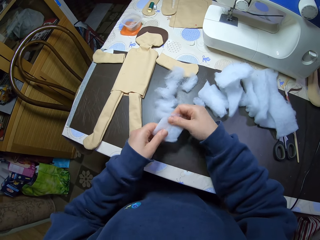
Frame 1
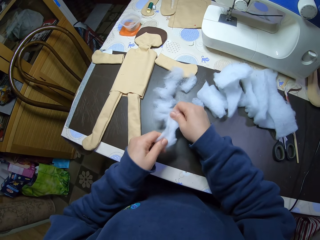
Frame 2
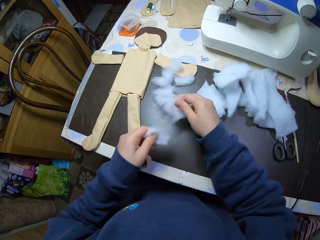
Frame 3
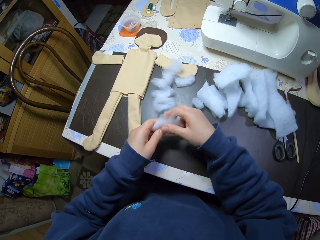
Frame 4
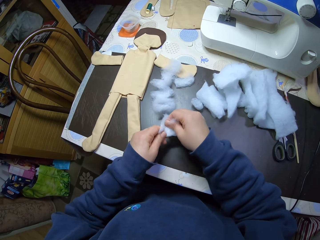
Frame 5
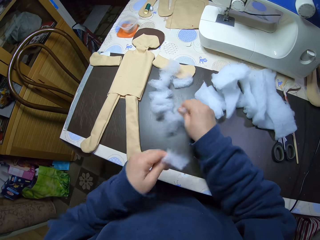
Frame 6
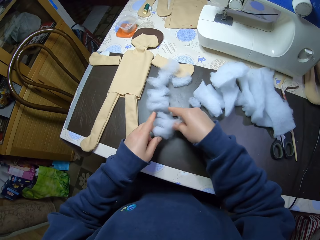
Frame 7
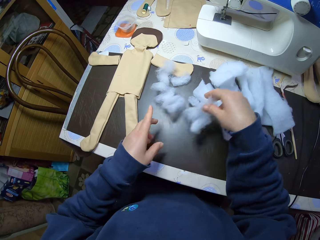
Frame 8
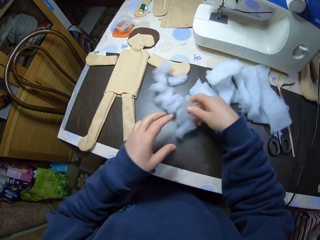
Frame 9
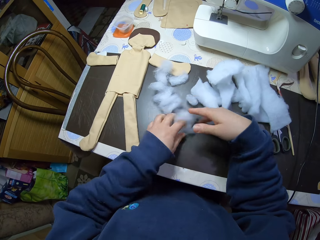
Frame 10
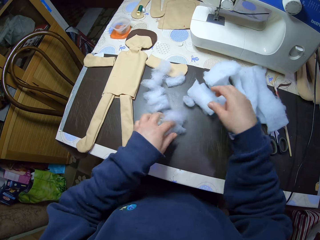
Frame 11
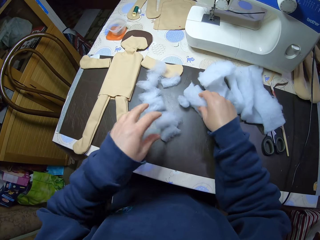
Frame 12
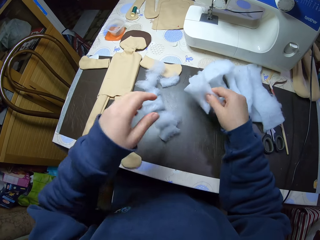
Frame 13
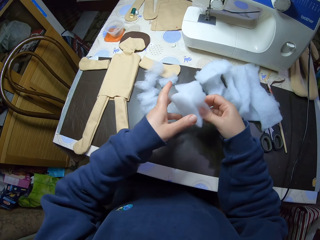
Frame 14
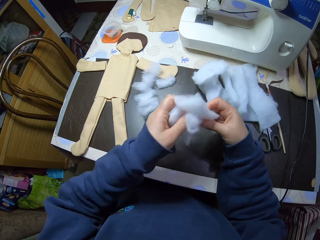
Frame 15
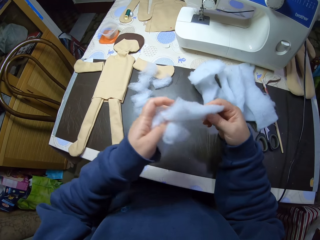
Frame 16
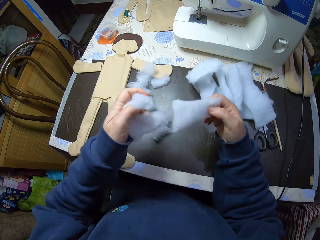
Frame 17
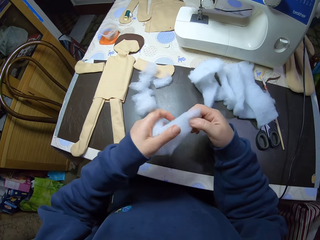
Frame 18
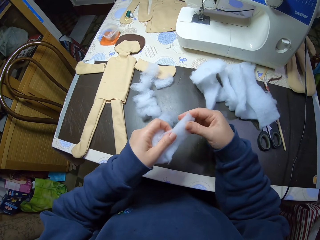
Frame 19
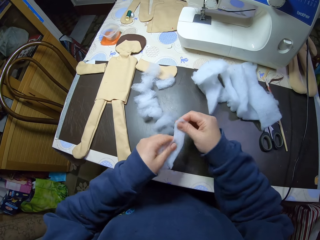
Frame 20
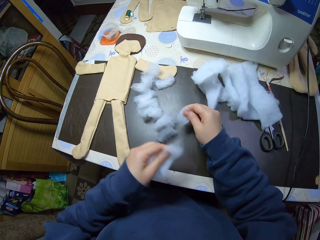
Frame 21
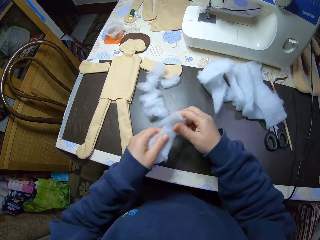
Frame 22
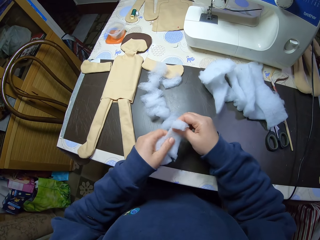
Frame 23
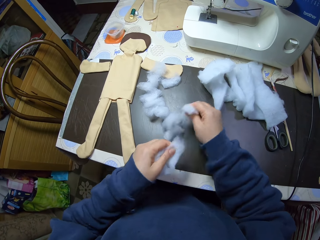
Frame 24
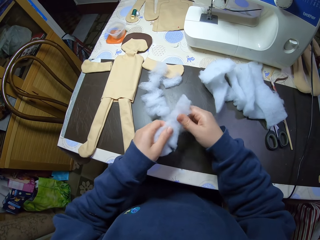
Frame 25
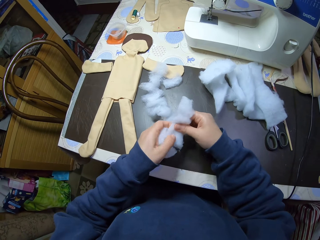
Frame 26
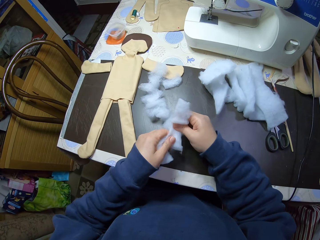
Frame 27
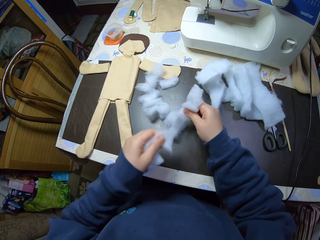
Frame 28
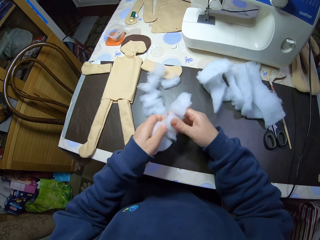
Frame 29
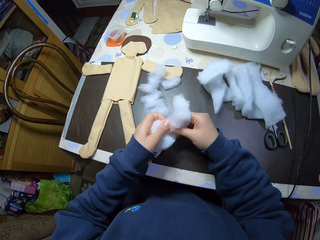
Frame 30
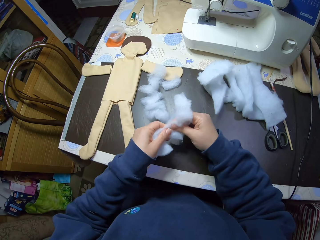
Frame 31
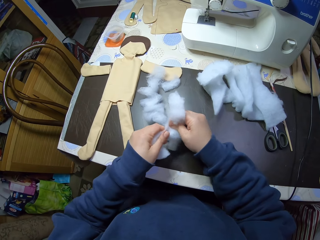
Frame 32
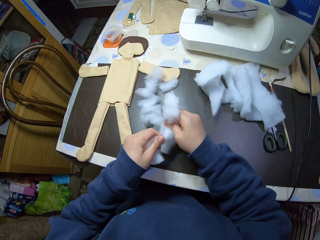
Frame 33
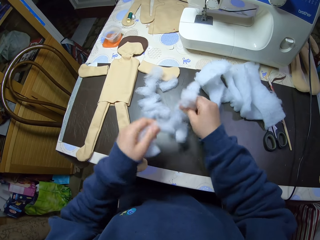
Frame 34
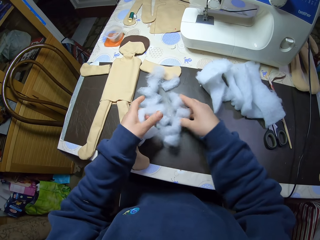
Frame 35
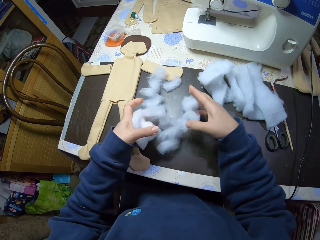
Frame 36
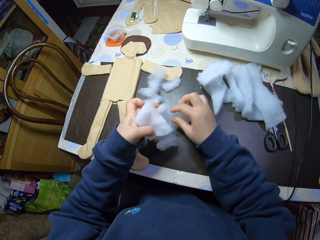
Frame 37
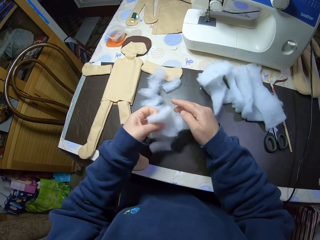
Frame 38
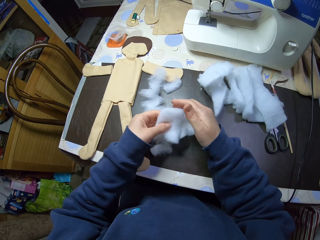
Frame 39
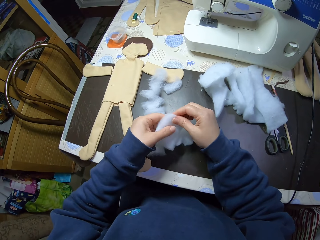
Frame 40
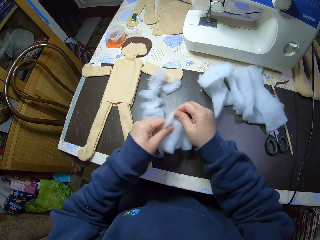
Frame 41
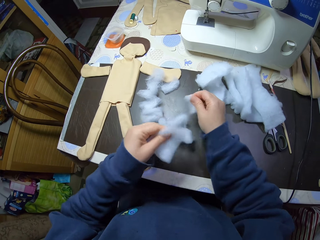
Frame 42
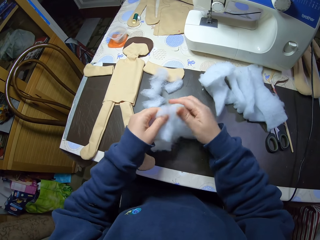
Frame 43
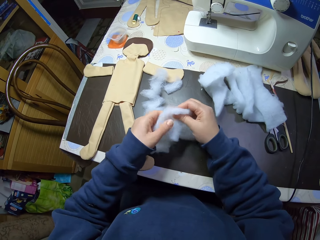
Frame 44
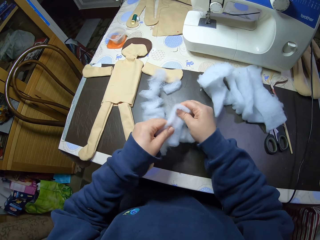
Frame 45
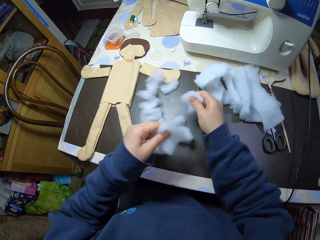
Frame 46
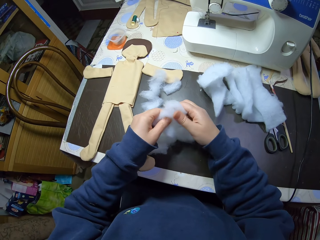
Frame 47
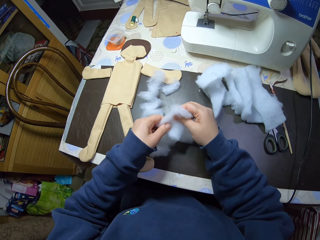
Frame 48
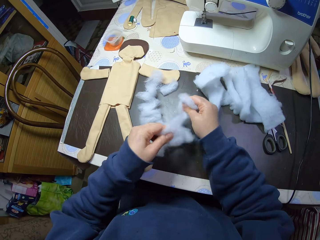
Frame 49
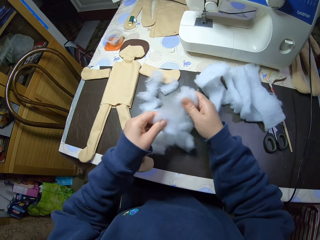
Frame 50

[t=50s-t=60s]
The camera wearer picks up a piece of cotton wool from the table. She cuts the piece of cotton wool into shreds on the table with her hand.

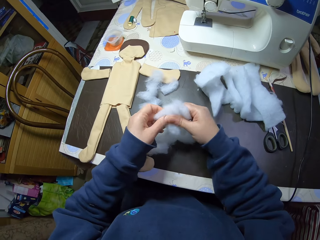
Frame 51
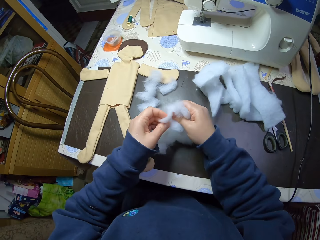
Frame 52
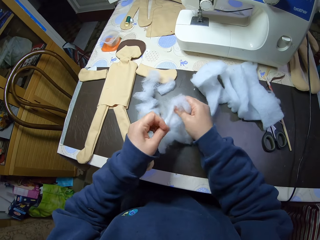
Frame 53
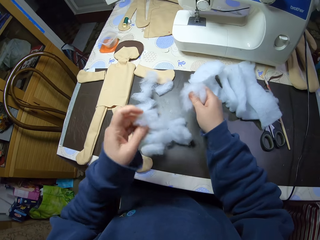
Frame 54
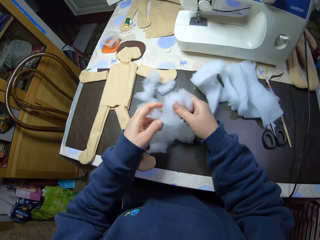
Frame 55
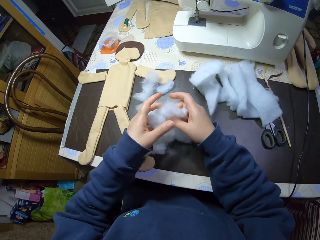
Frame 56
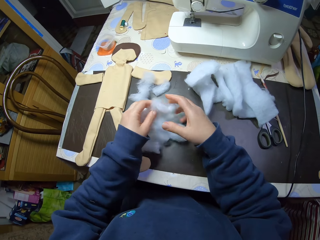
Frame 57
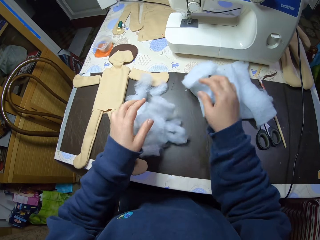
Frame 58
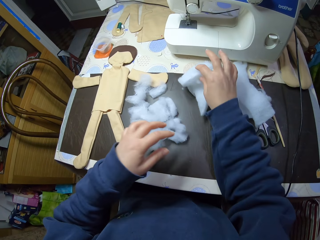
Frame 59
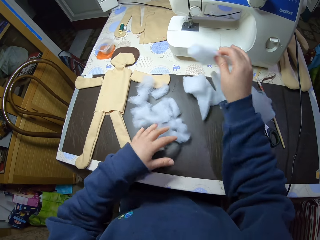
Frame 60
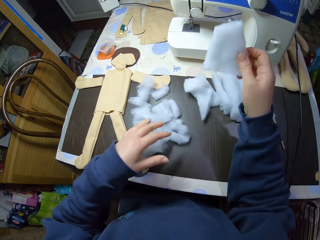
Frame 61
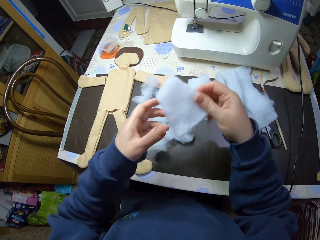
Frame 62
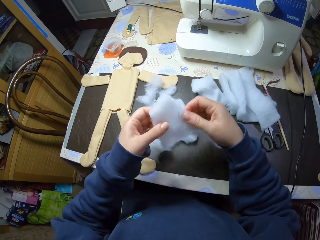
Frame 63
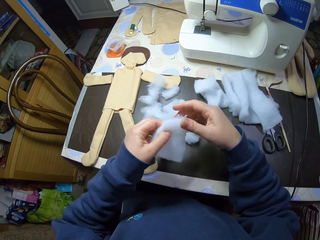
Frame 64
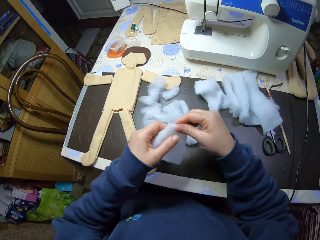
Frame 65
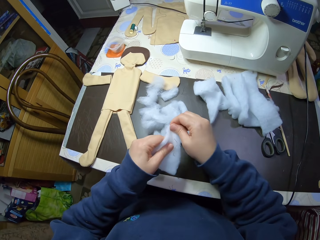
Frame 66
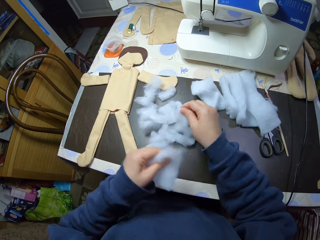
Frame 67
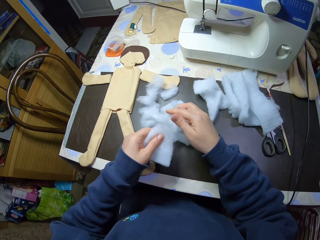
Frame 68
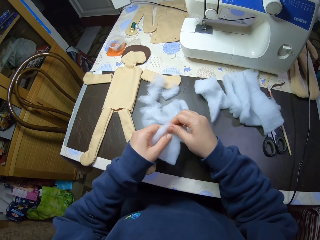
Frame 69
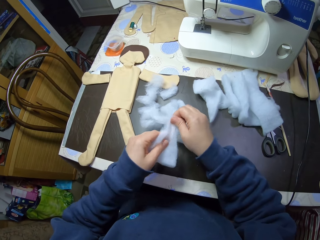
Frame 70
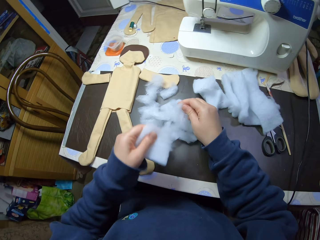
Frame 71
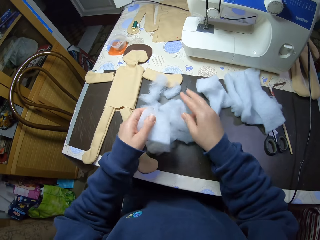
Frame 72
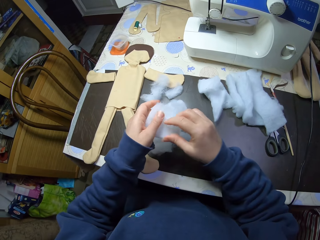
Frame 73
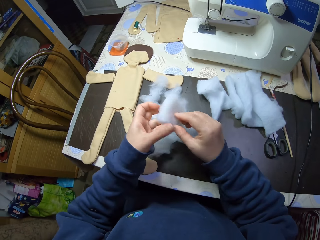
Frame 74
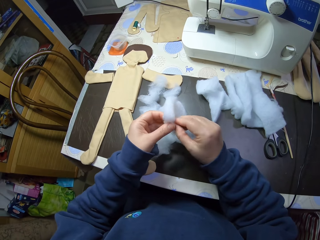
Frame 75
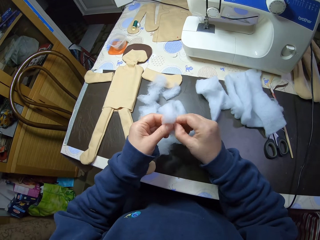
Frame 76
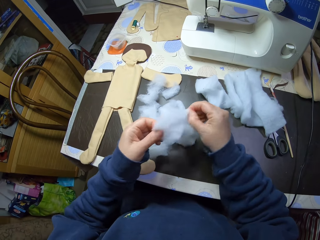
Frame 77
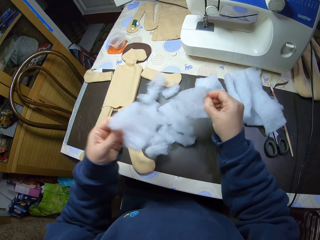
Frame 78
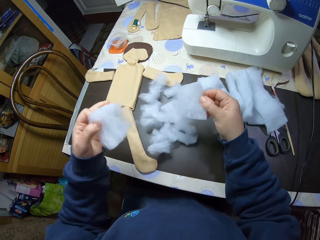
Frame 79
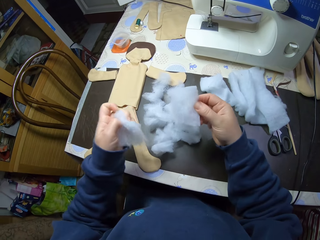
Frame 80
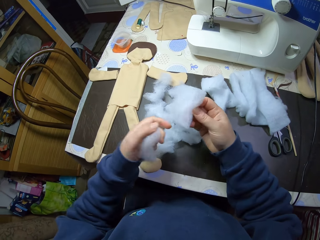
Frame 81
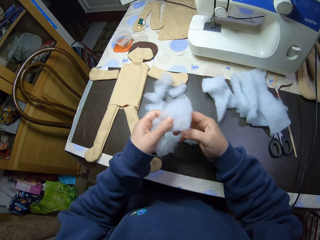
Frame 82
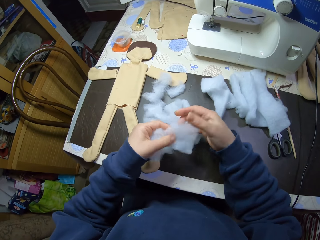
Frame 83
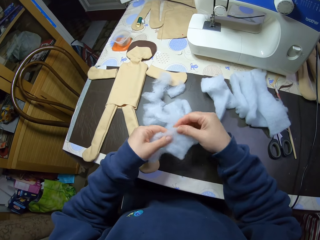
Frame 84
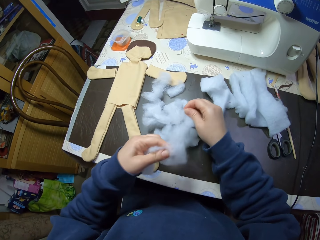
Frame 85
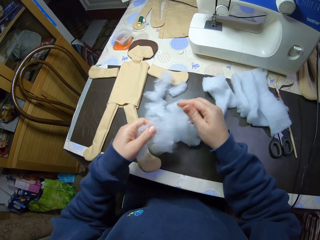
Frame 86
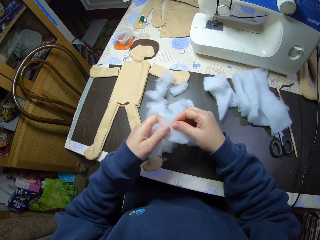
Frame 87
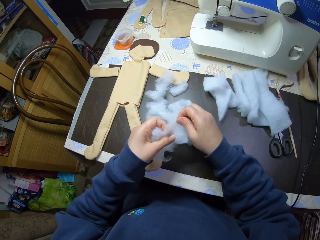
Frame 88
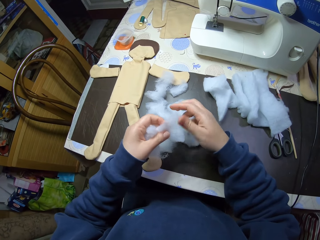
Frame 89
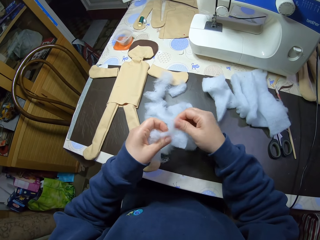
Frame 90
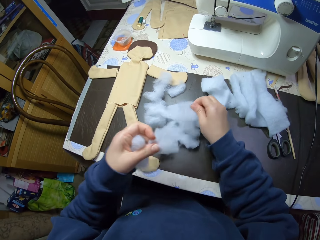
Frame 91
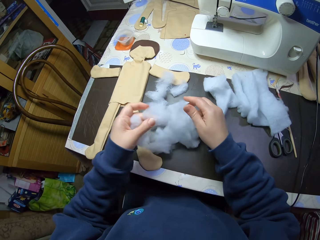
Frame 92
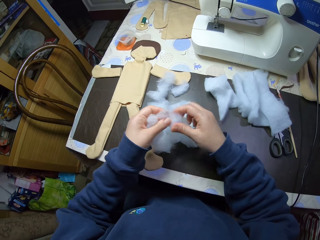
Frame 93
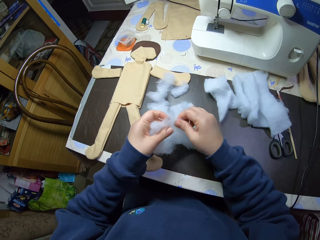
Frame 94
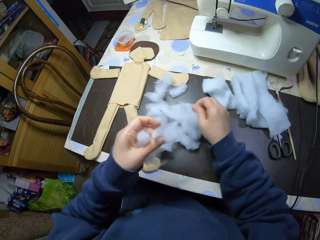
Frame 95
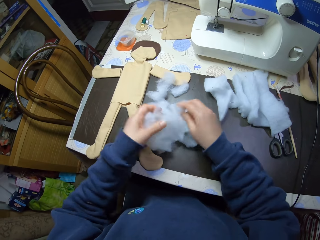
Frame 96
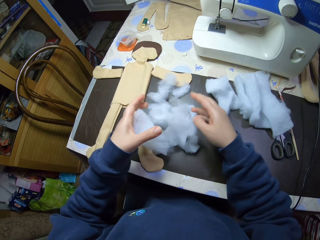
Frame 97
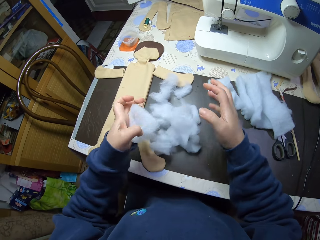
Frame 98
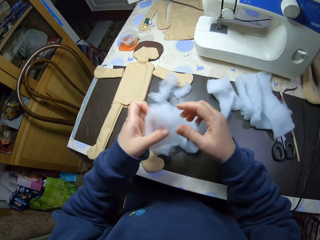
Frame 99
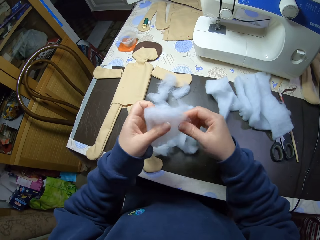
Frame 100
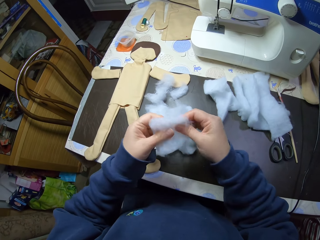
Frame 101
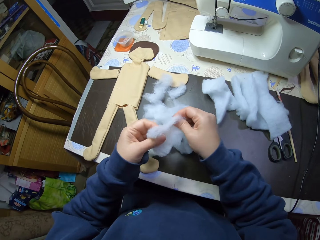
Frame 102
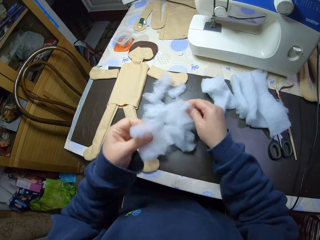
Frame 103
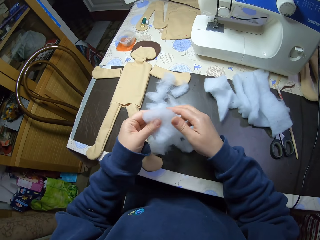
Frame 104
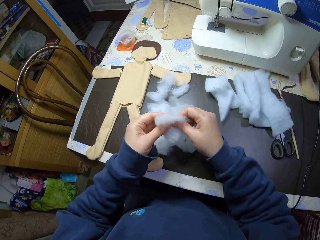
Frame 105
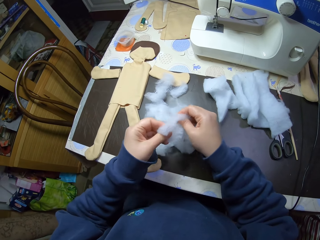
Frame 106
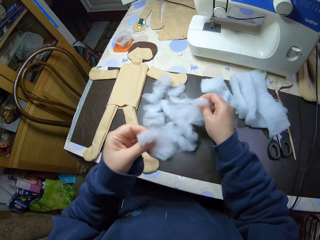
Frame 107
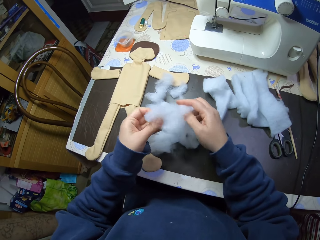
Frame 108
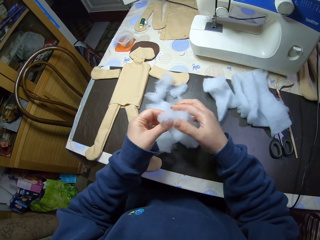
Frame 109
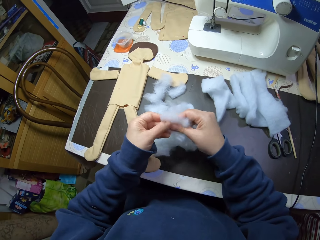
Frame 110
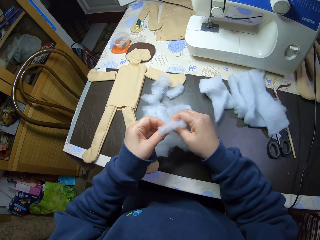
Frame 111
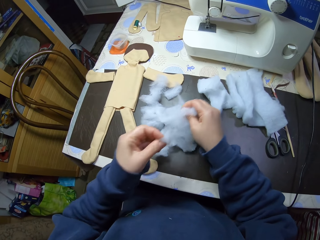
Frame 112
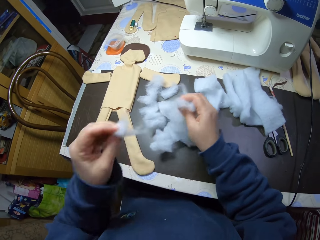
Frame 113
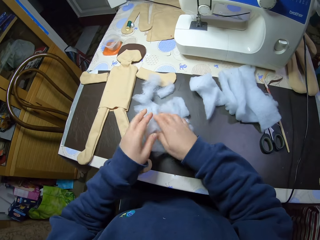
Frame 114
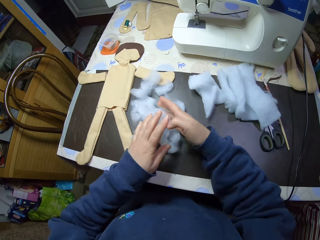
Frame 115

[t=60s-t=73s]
The camera wearer picks up a piece of cotton wool from the table. She cuts the piece of cotton wool into shreds on the table with her hand.
